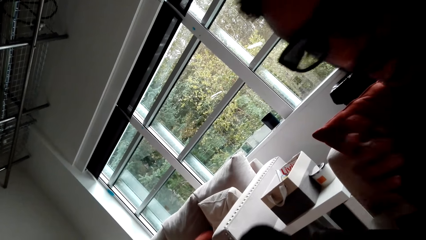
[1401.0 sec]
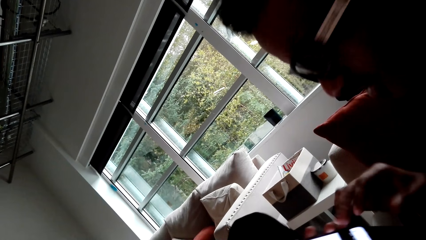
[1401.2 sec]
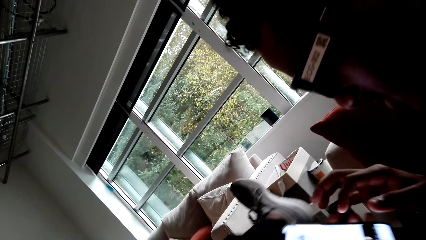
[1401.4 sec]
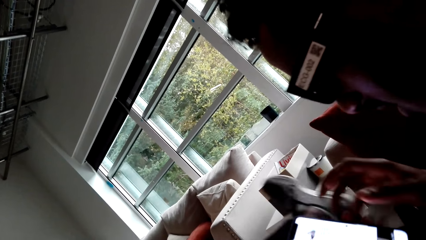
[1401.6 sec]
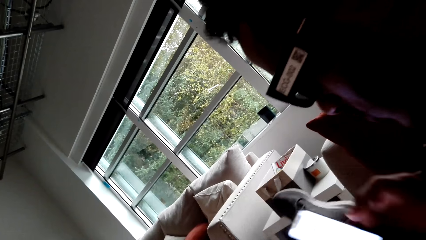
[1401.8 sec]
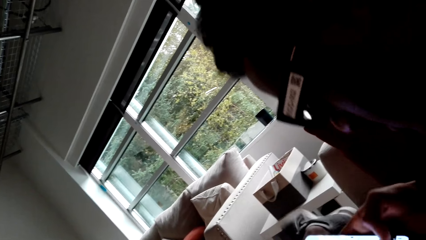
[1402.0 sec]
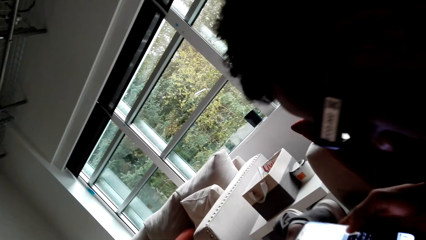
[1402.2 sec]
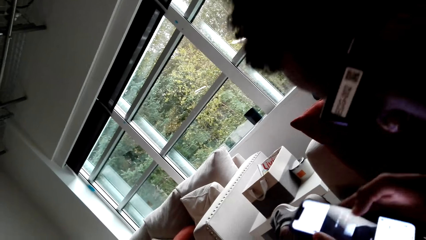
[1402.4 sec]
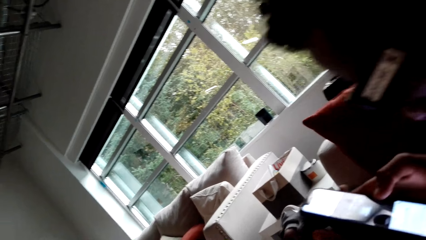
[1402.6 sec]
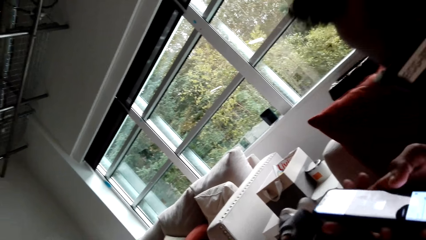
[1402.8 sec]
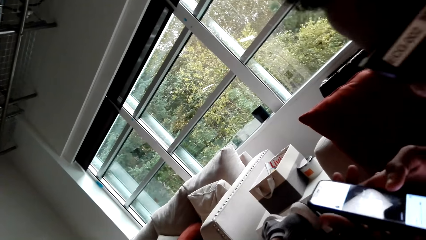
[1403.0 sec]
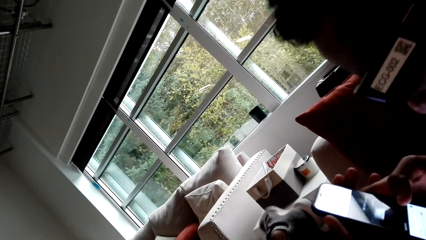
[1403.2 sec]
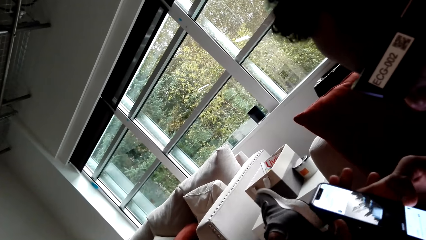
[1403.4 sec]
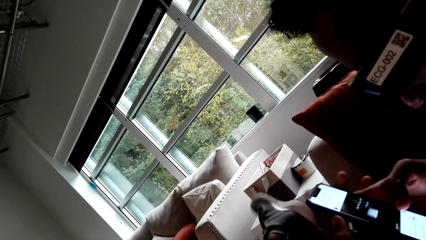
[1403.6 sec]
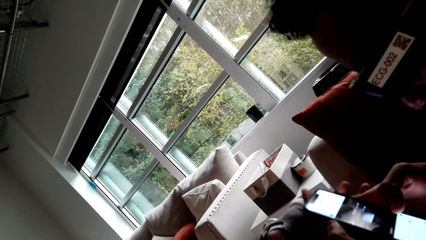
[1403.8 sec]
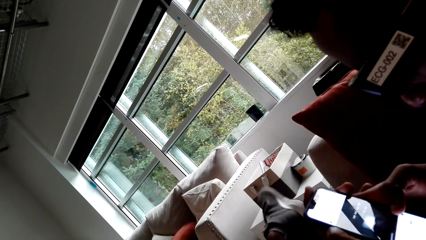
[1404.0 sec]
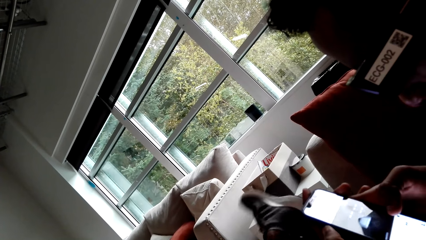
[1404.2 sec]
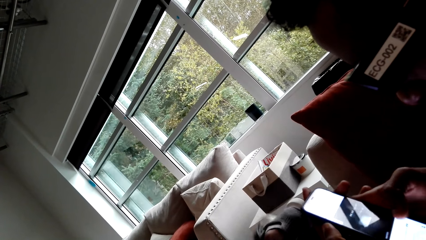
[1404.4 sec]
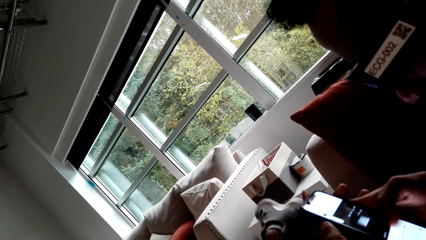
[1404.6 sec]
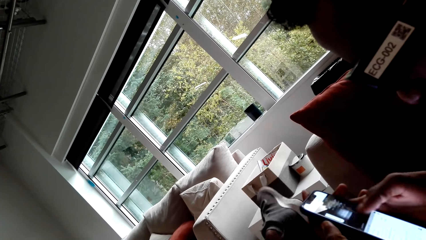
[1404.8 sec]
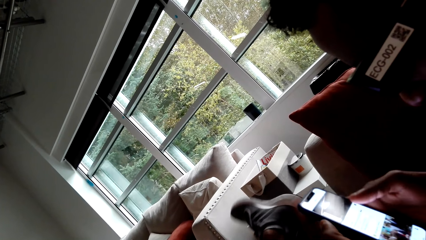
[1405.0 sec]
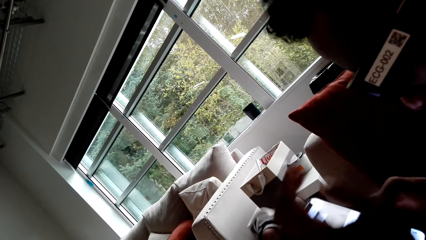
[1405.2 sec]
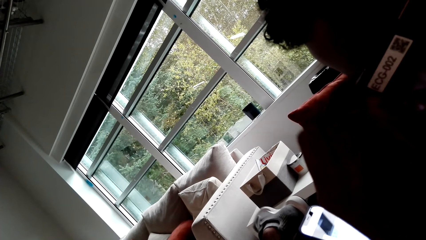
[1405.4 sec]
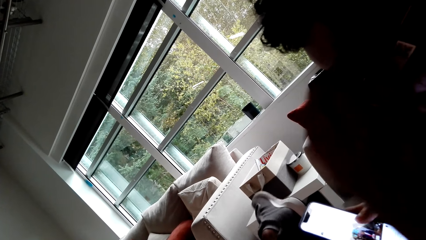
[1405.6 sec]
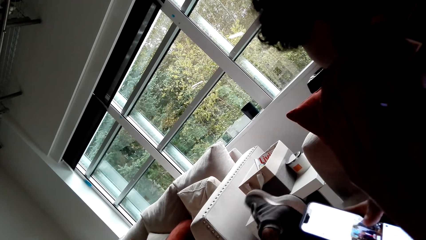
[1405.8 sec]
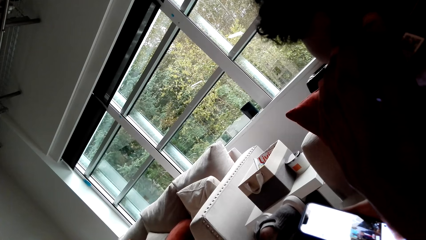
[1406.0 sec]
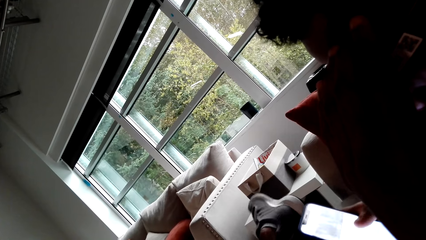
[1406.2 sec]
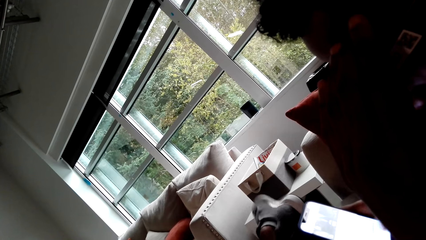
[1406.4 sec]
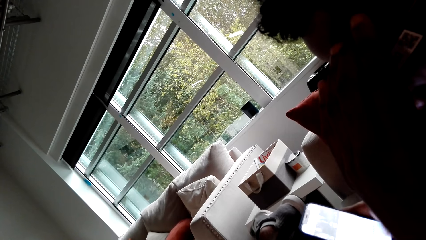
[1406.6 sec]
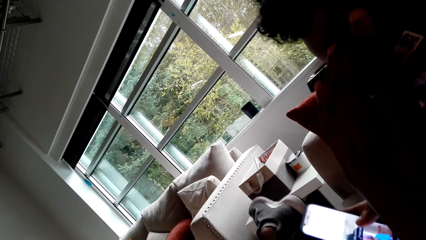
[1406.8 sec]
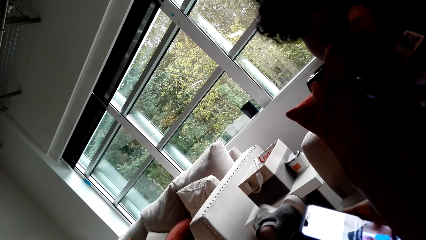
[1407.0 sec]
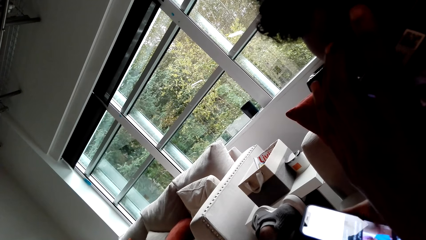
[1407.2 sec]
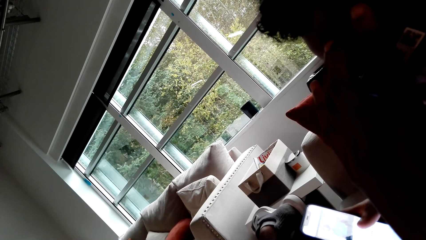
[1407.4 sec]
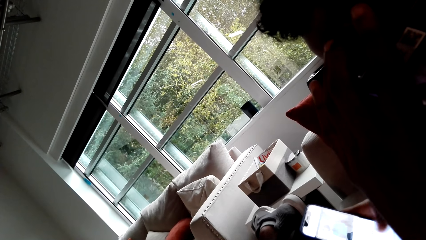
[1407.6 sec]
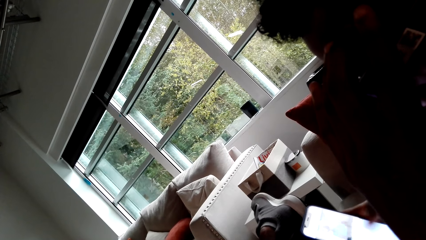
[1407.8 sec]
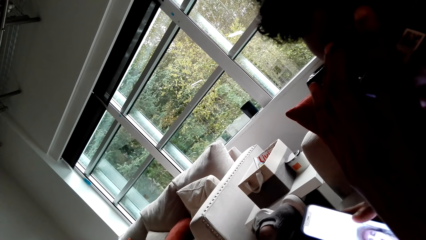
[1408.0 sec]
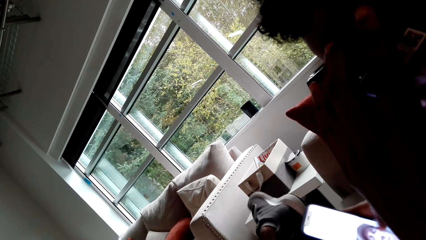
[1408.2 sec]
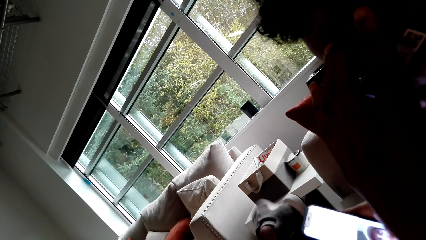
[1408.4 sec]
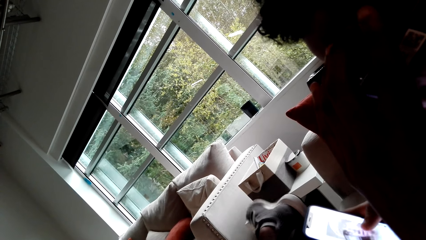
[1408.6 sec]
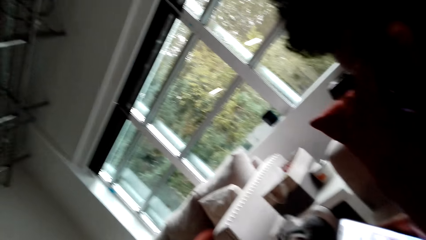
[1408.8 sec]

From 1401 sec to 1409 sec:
A man operates a phone.

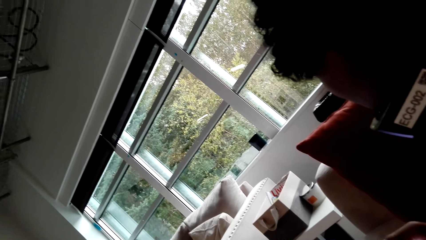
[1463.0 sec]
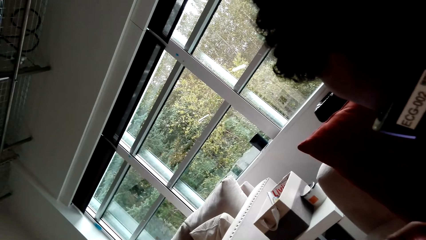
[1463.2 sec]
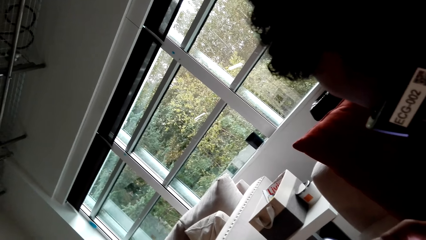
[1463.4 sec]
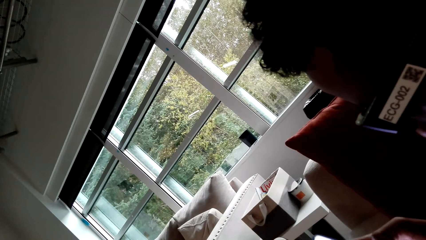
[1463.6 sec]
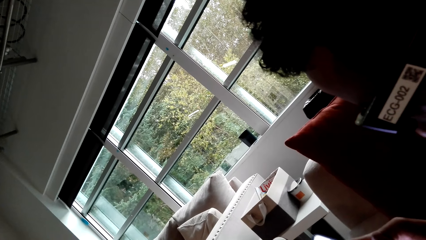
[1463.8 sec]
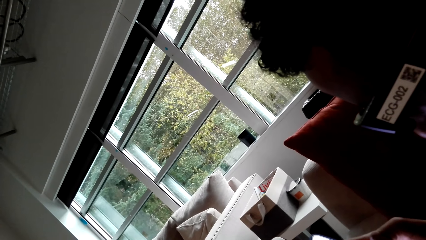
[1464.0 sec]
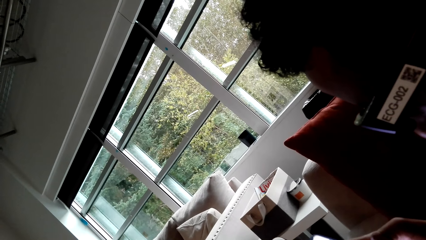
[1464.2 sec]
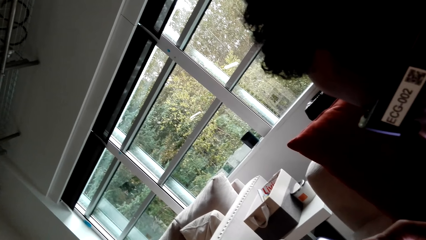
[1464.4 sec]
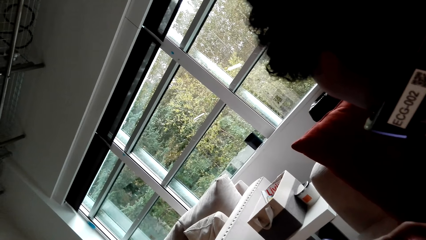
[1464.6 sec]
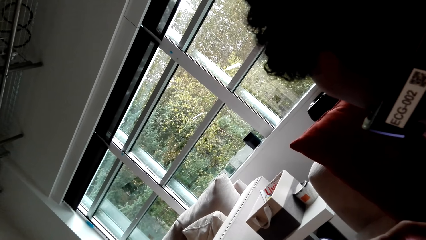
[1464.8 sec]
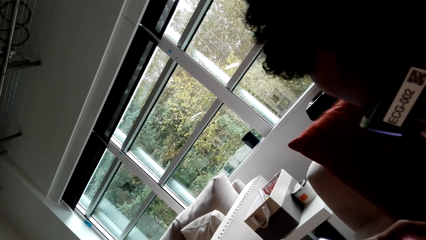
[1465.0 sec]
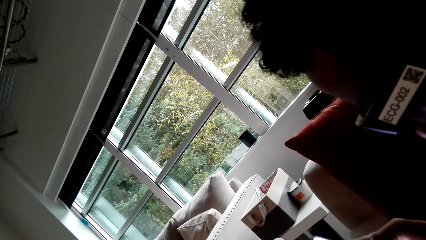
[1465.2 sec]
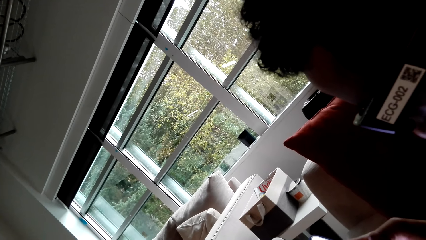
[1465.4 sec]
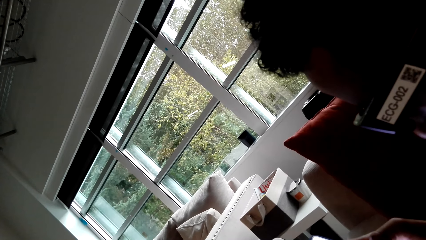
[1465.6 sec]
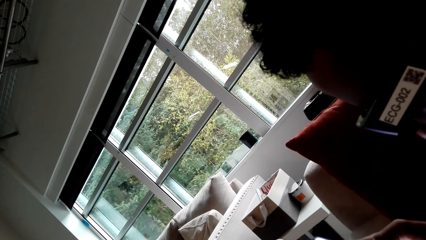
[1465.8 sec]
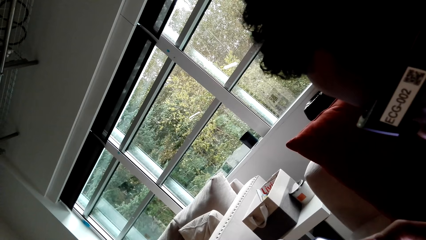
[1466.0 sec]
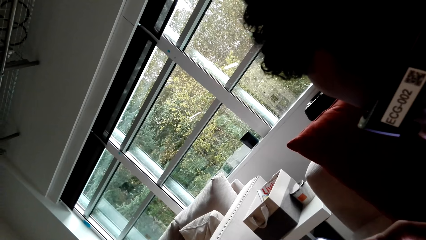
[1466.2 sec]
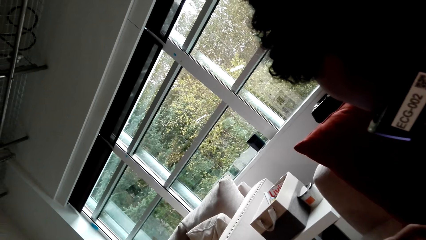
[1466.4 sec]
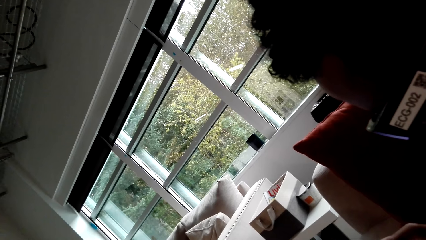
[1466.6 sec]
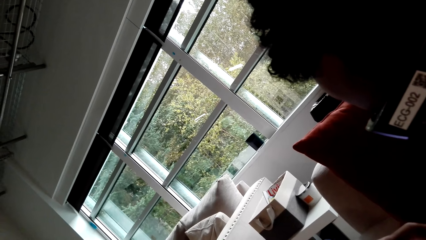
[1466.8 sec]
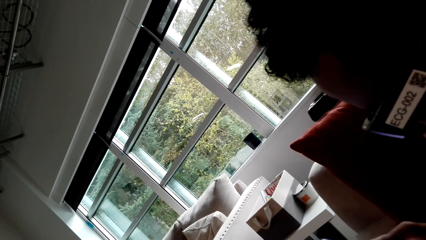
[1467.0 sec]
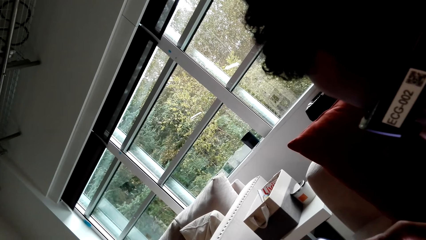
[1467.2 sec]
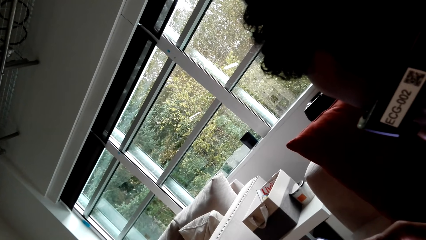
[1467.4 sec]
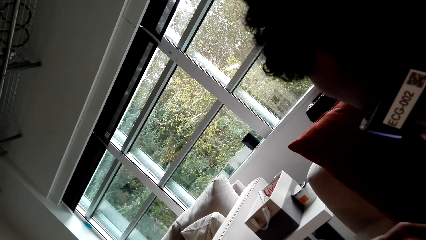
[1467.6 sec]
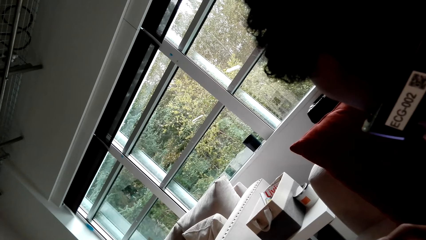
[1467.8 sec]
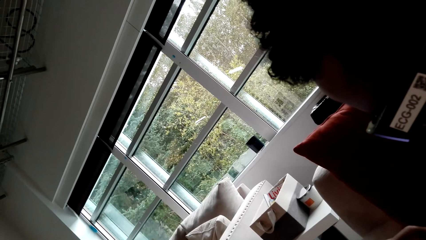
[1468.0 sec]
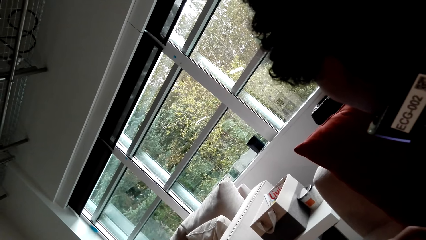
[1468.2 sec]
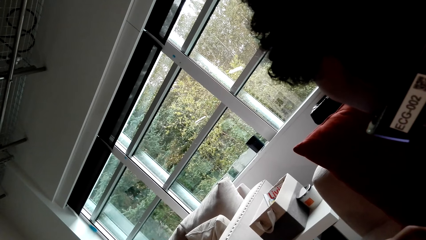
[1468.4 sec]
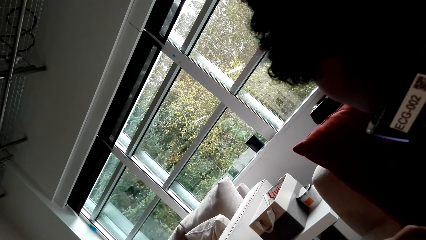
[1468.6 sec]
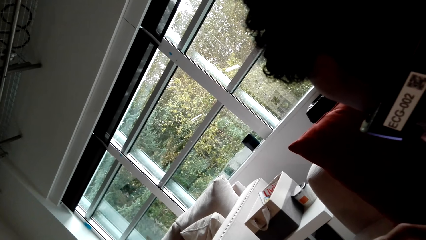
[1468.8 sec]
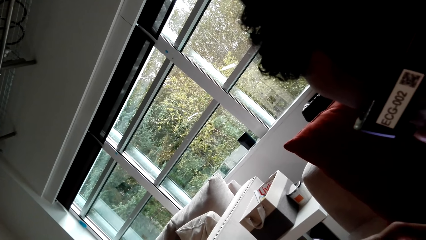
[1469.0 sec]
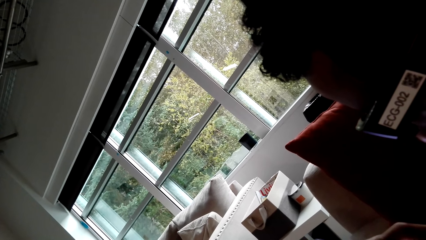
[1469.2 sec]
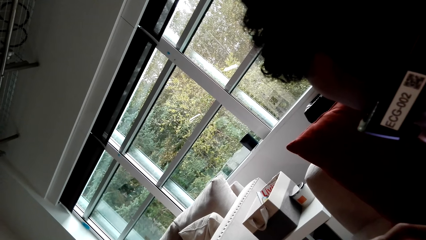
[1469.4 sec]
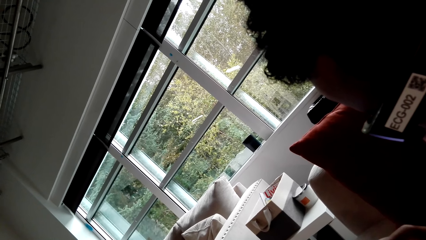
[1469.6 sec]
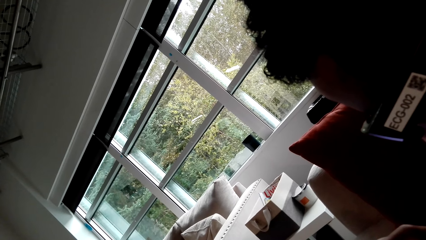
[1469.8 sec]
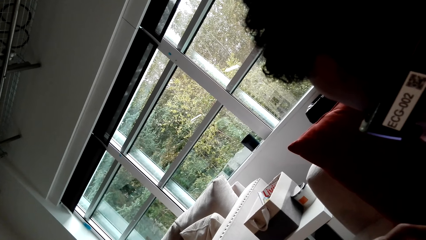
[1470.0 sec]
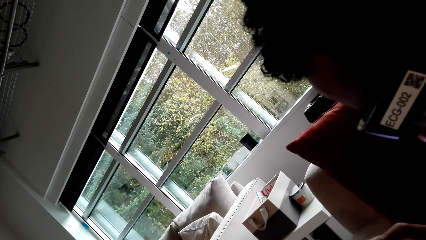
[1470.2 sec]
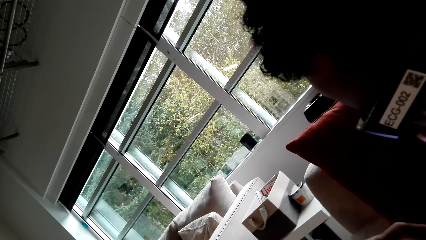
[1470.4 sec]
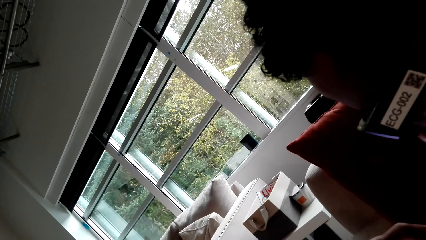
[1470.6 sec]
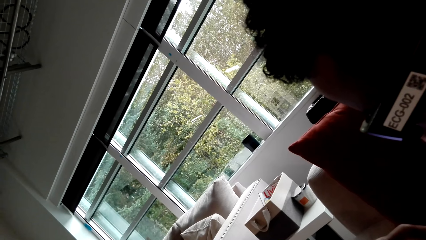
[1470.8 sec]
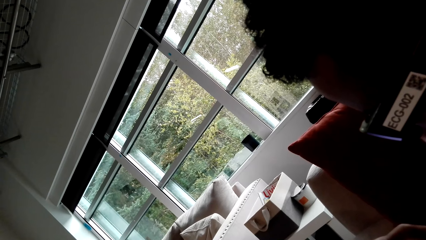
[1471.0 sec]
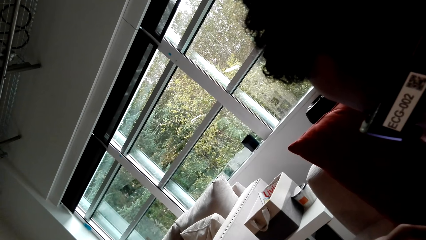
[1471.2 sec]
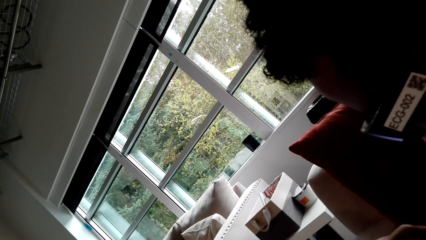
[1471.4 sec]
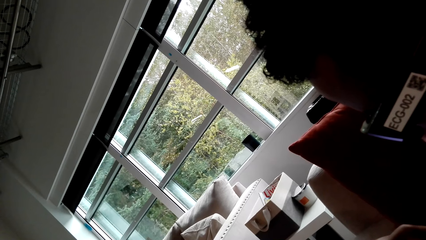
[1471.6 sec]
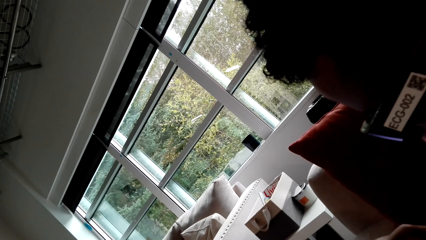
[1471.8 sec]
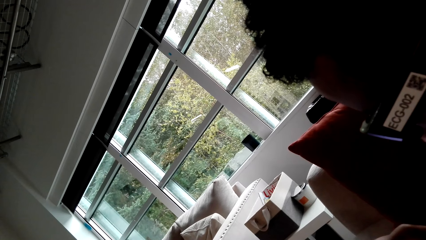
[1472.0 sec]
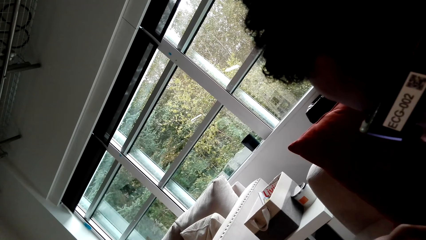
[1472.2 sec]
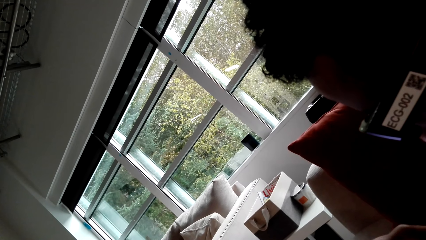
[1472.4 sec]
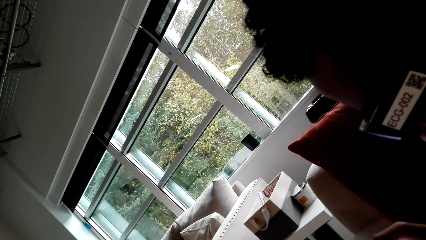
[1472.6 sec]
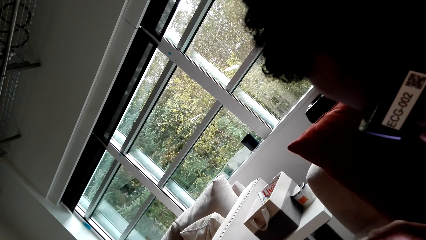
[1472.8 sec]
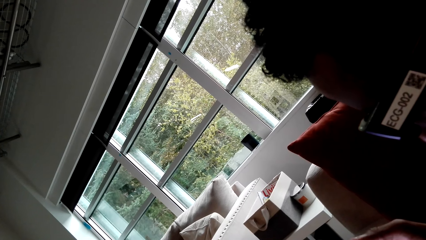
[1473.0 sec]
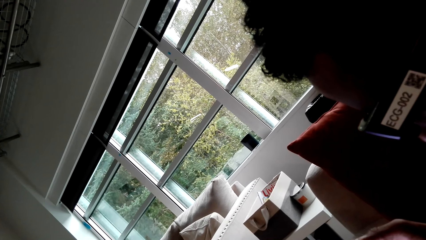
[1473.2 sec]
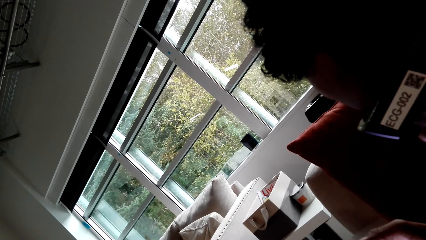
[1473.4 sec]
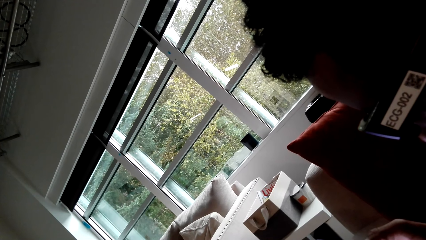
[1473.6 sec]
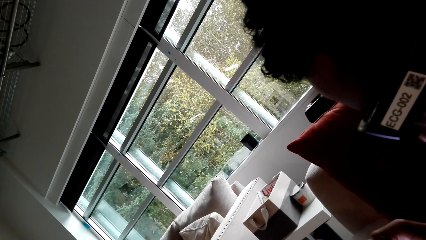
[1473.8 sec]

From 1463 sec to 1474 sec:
The camera wearer looks around.
